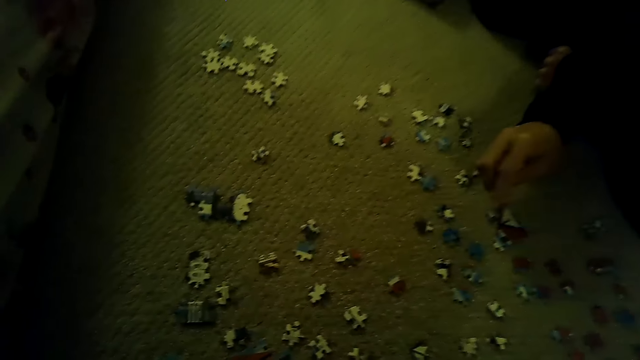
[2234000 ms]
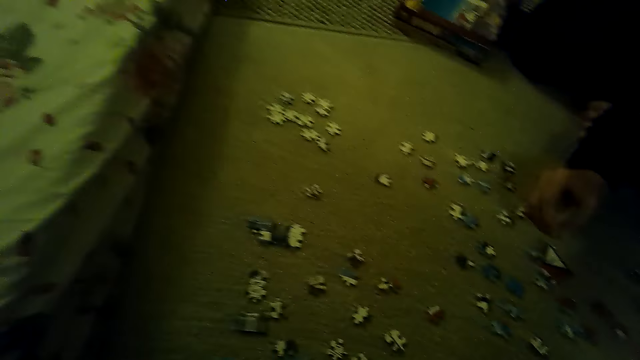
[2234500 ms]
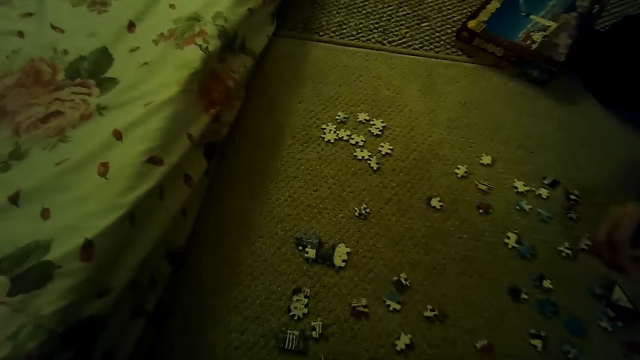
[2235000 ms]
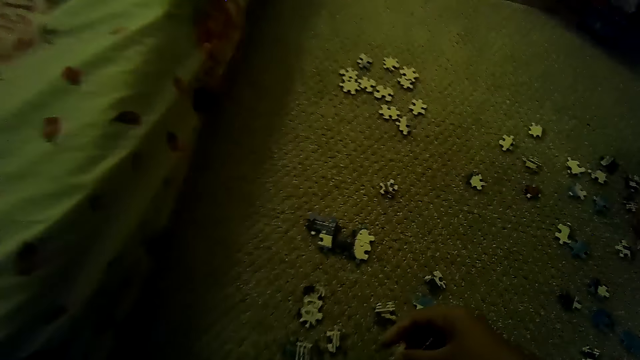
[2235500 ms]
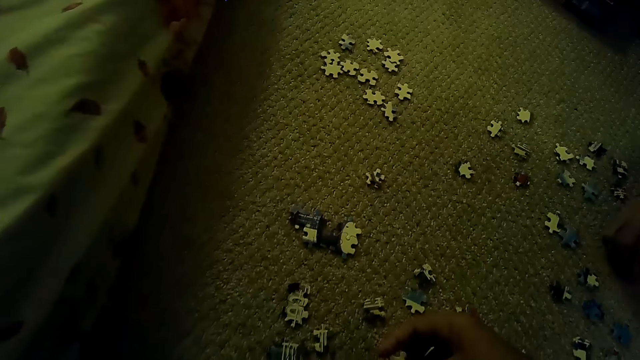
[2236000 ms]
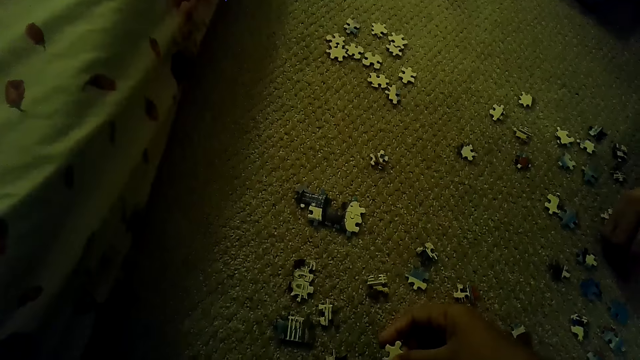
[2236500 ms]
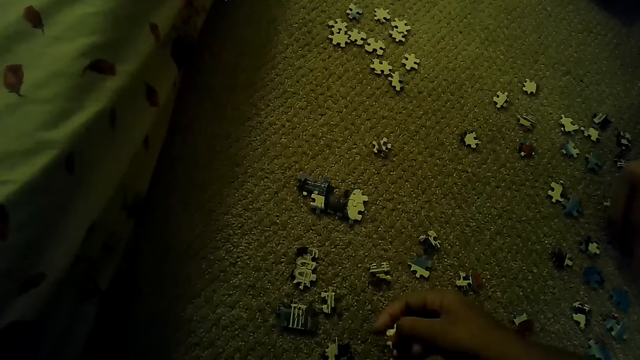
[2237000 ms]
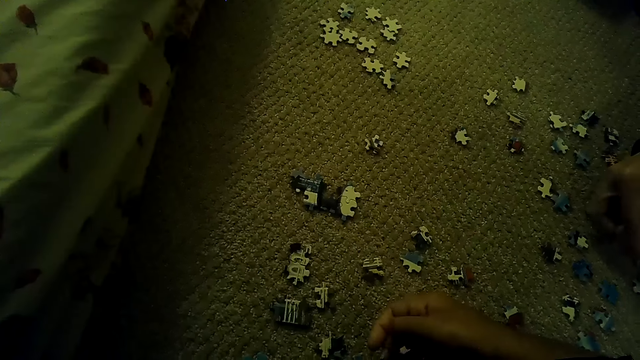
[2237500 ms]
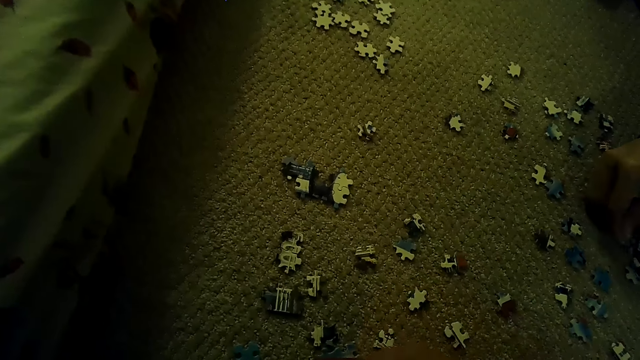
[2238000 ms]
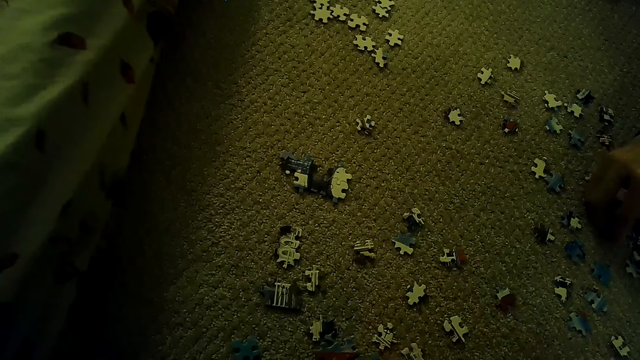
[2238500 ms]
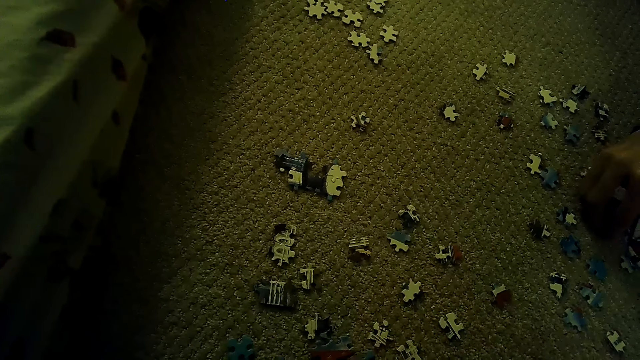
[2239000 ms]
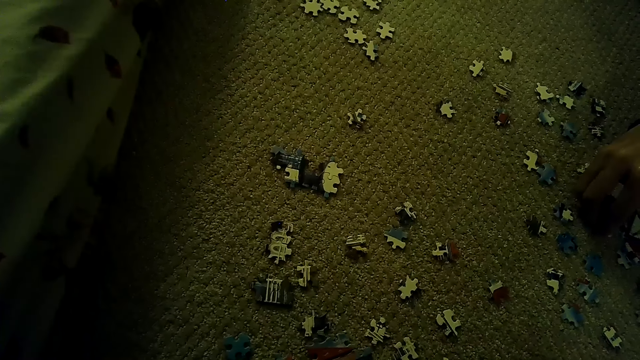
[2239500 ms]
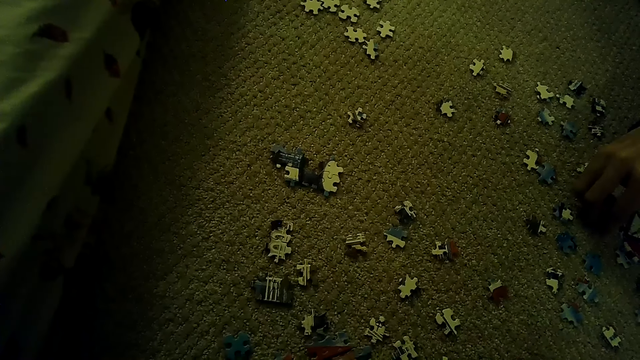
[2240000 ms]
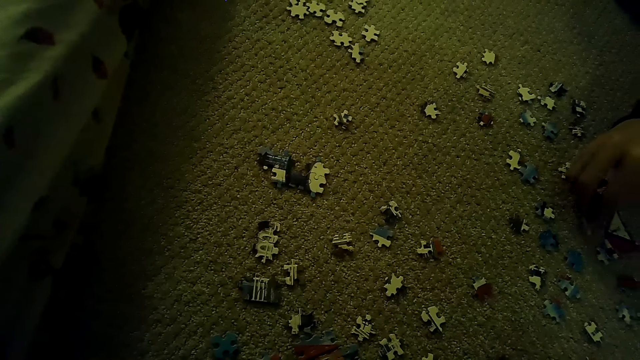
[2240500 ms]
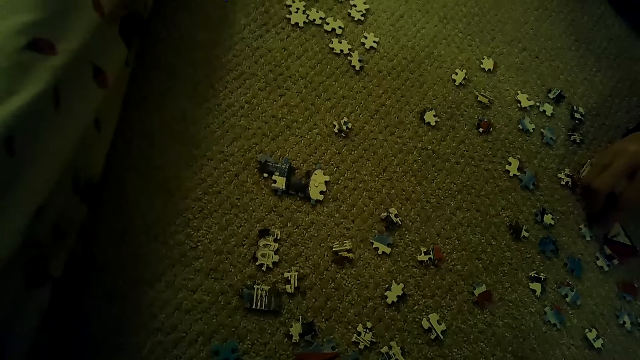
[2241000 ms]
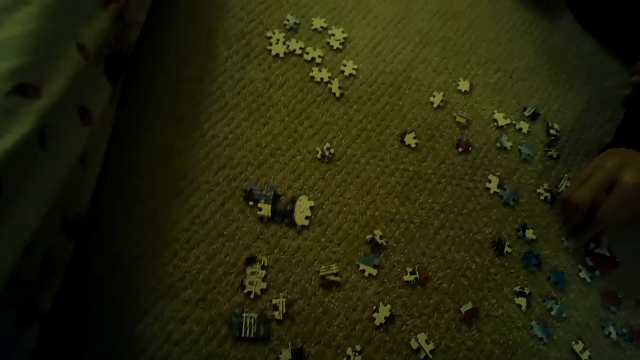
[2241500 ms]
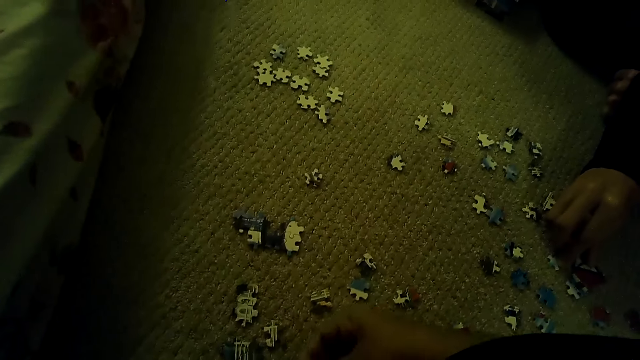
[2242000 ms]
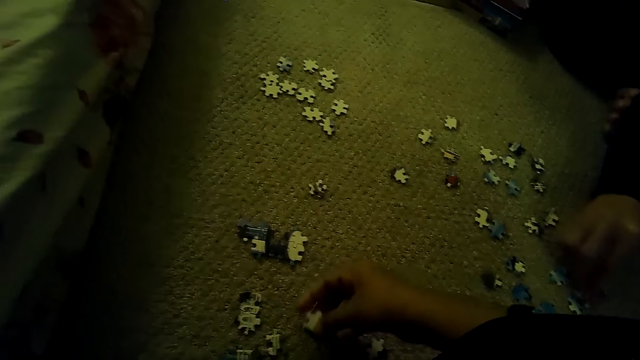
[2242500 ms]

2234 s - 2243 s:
A person fixes the puzzle piece. The camera wearer fixes the puzzle piece.

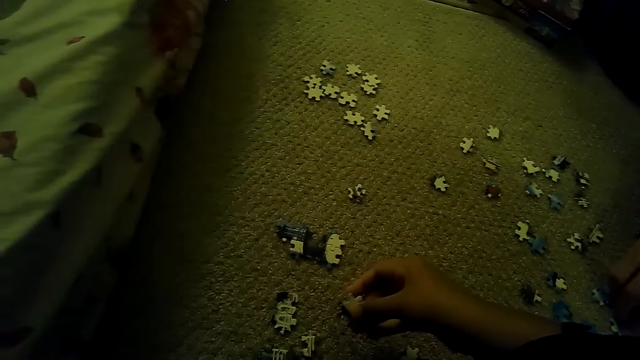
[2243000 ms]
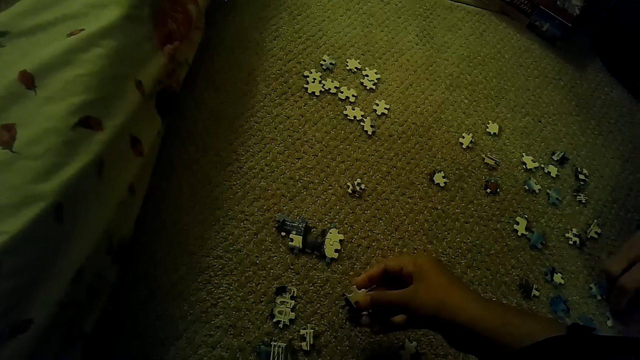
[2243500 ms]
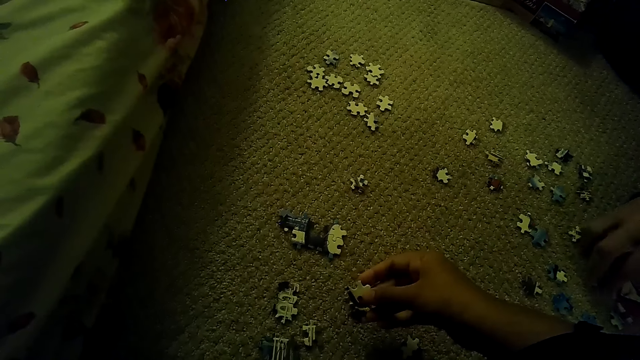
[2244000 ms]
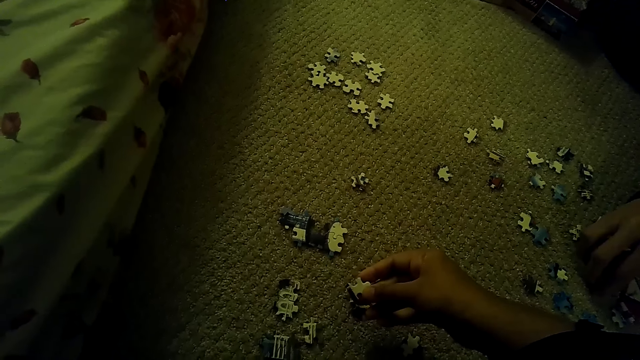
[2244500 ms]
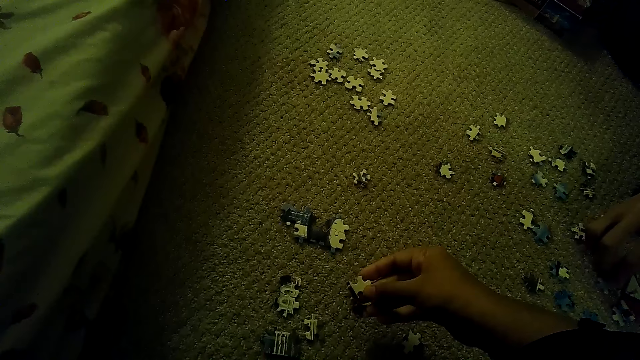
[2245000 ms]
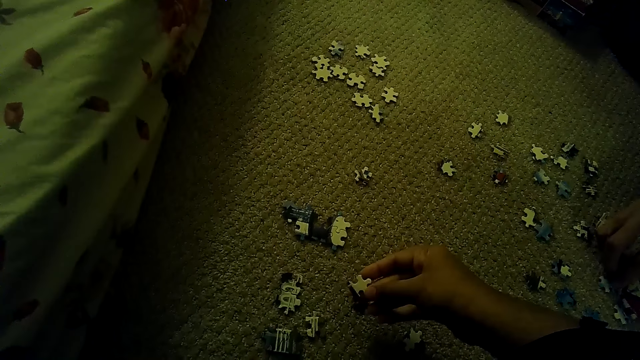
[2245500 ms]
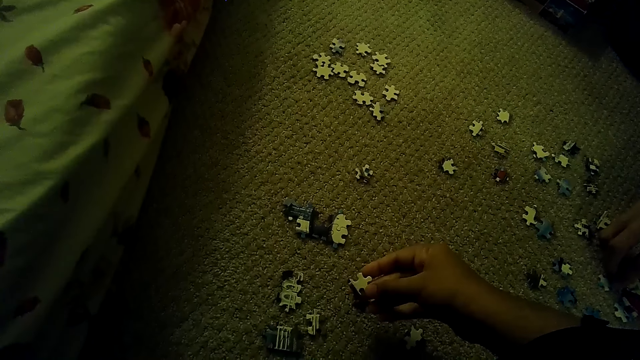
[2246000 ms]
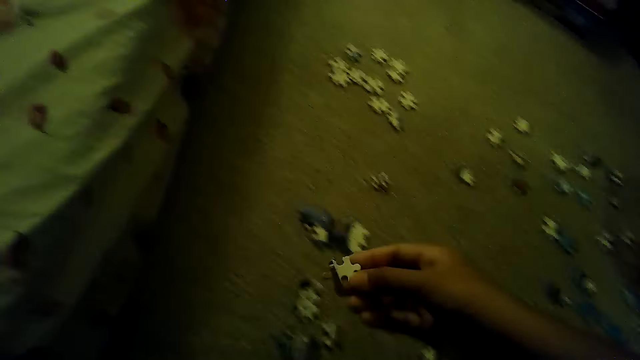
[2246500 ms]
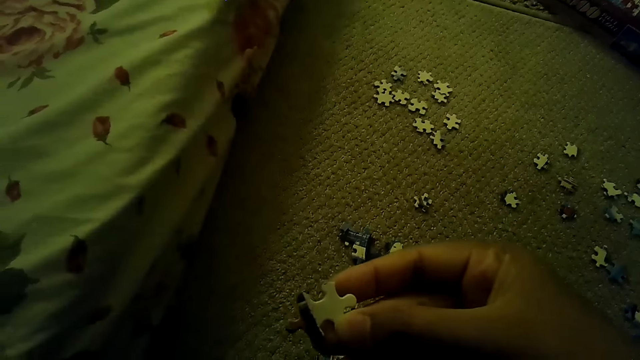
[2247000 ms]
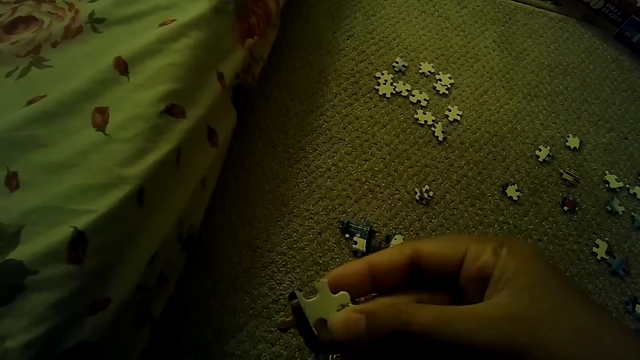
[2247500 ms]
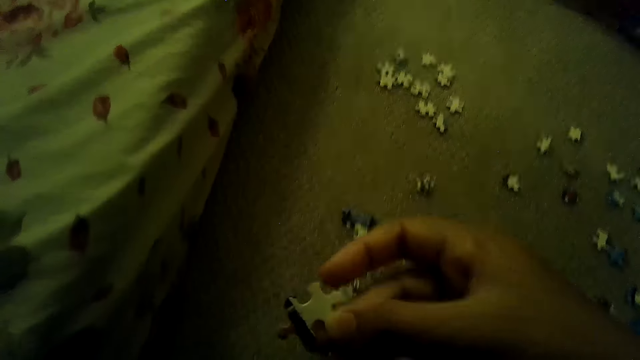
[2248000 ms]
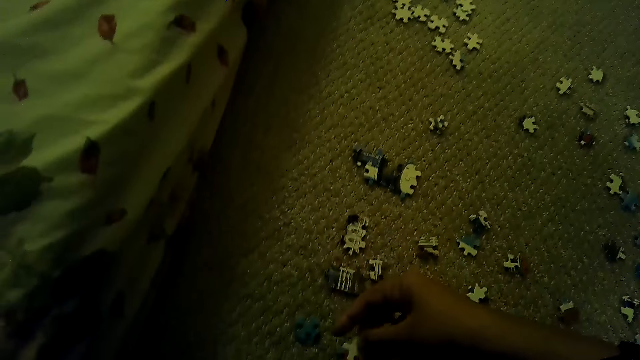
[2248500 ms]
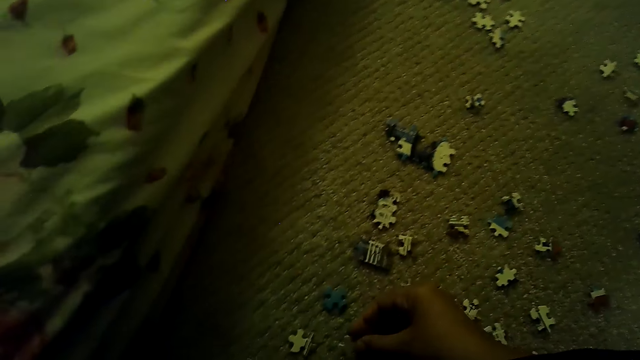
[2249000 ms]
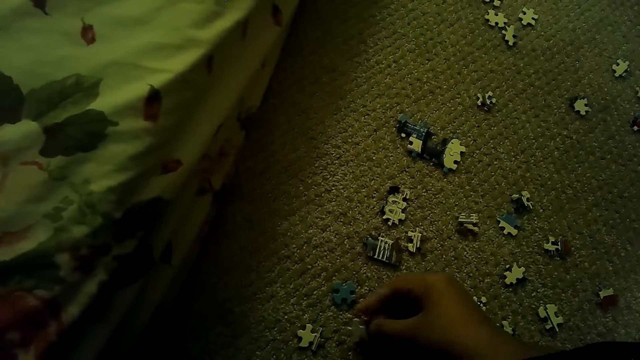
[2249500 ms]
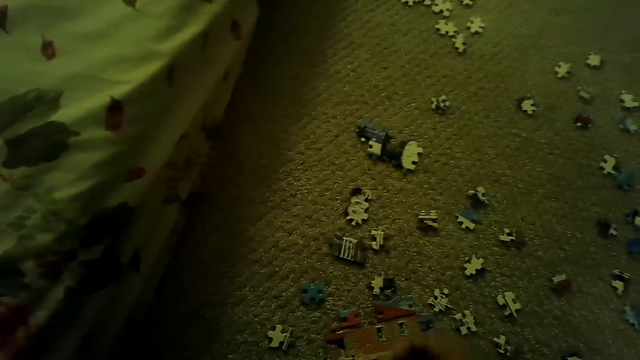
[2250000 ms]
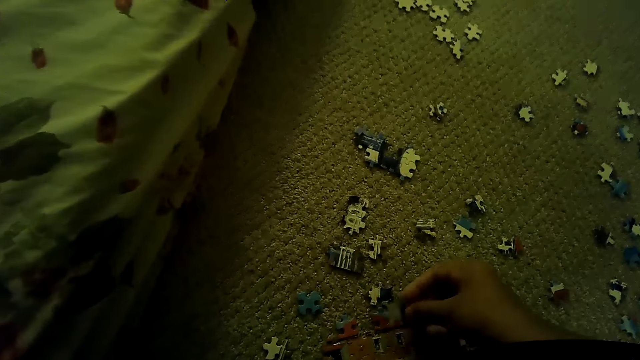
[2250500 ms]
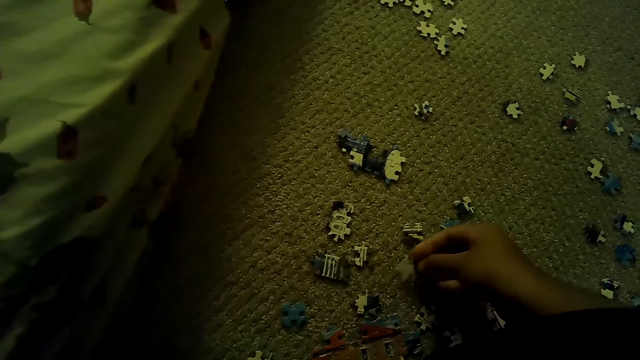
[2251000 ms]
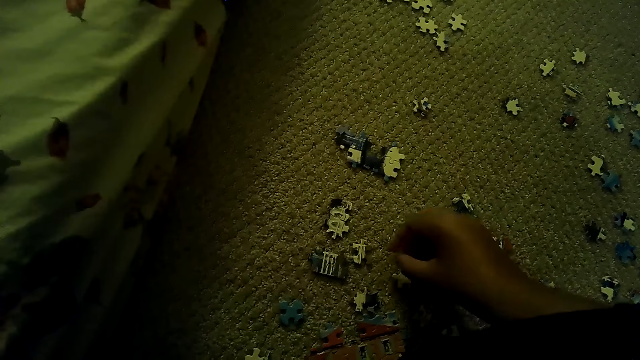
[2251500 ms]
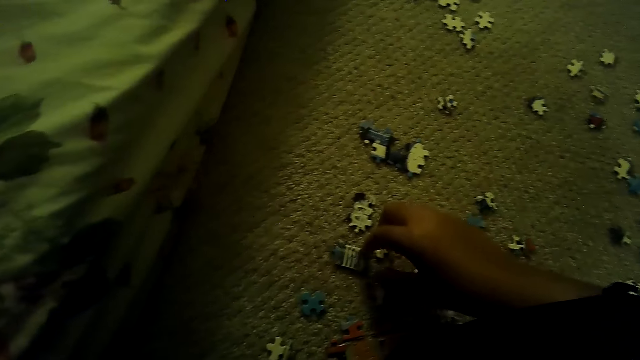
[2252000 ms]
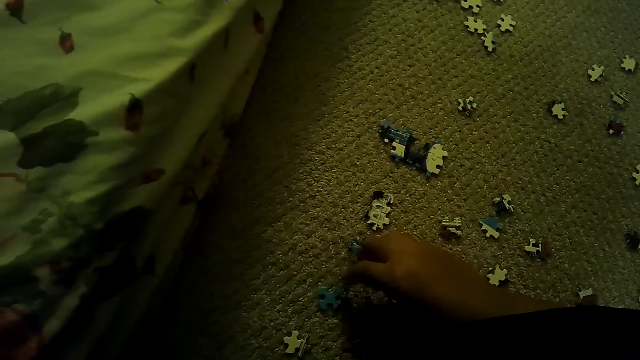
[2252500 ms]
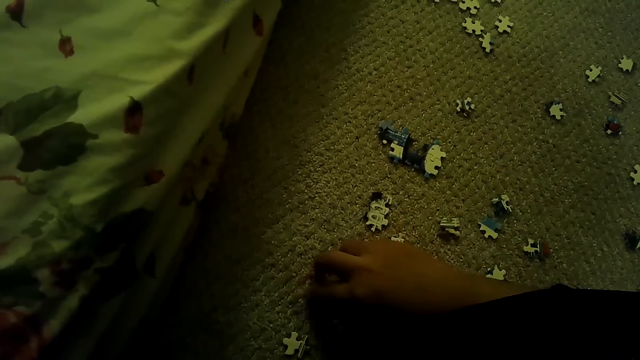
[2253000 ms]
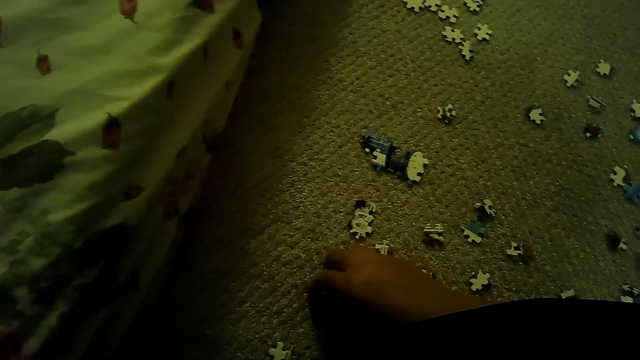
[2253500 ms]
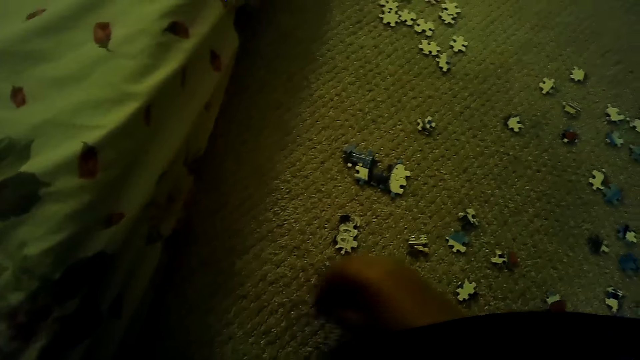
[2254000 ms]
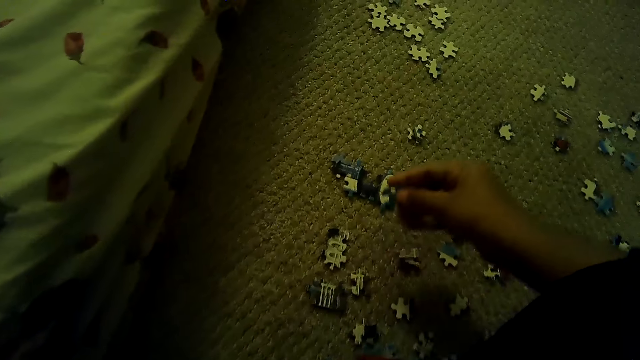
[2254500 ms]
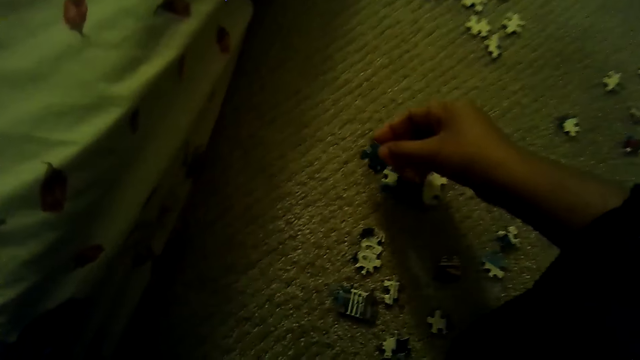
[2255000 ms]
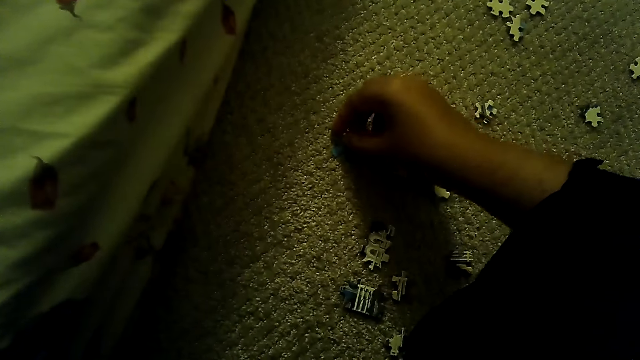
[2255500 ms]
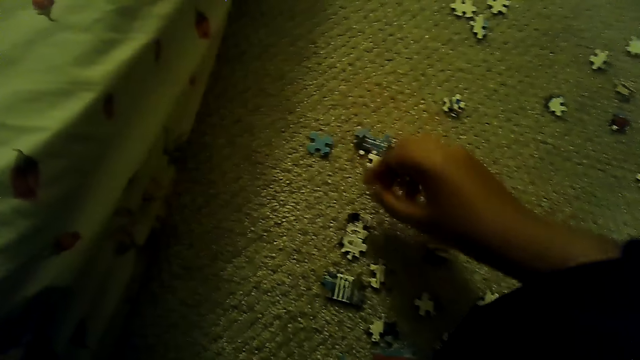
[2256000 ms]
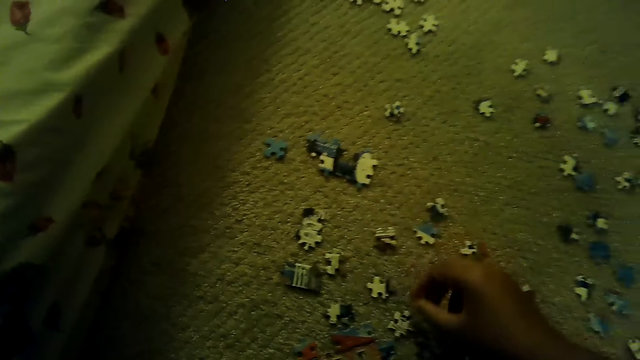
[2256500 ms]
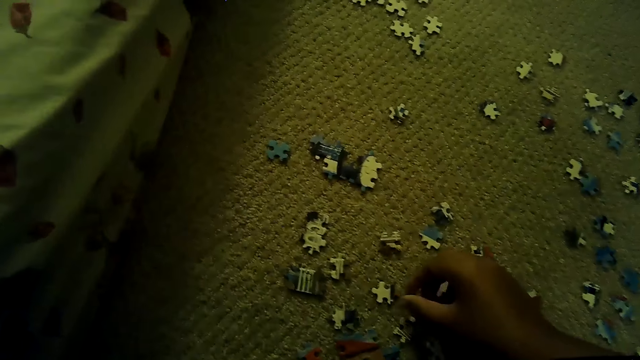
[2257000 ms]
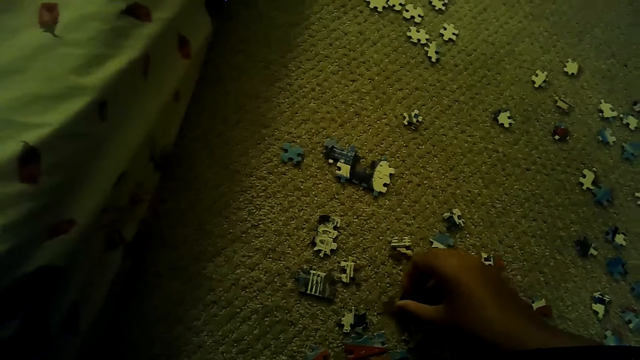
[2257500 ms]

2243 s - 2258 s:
The camera wearer looks at the puzzle piece. They fix the puzzle piece. They put the puzzle piece down. They select the puzzle piece.
